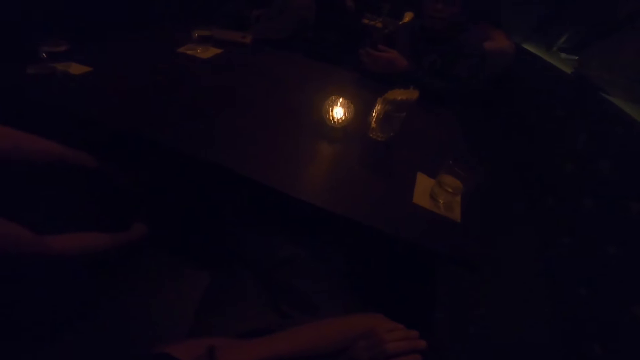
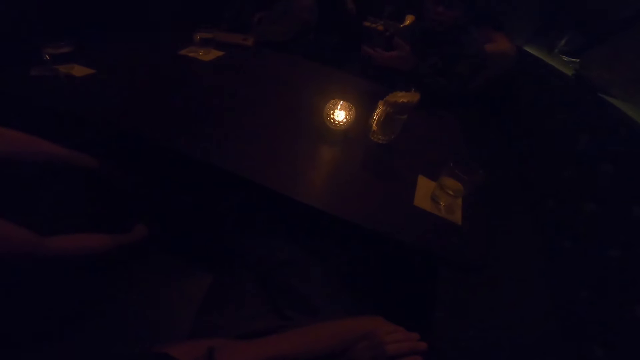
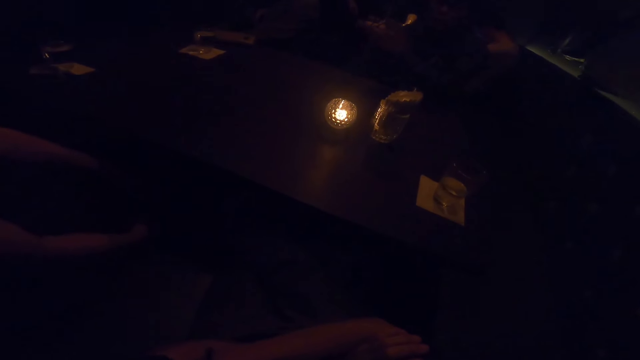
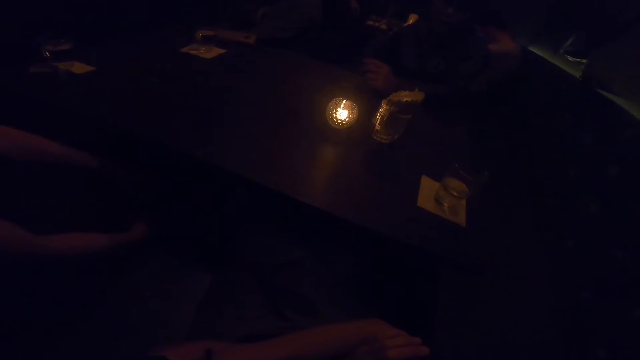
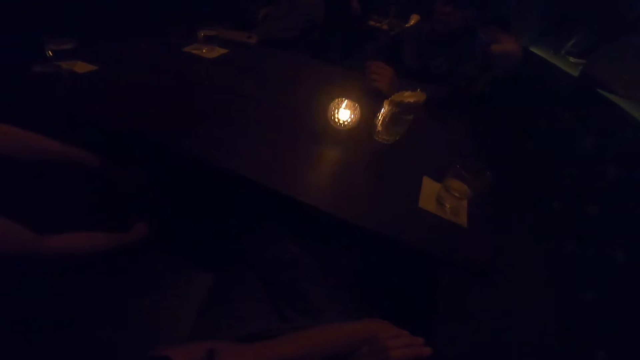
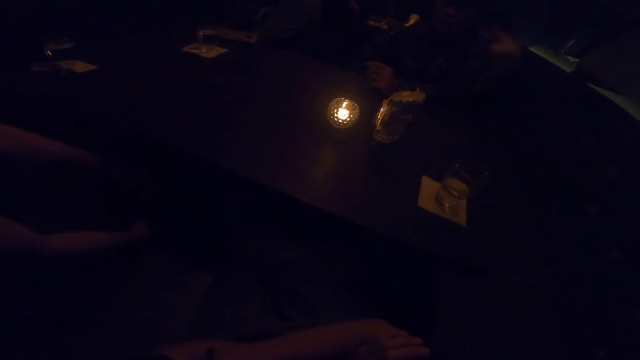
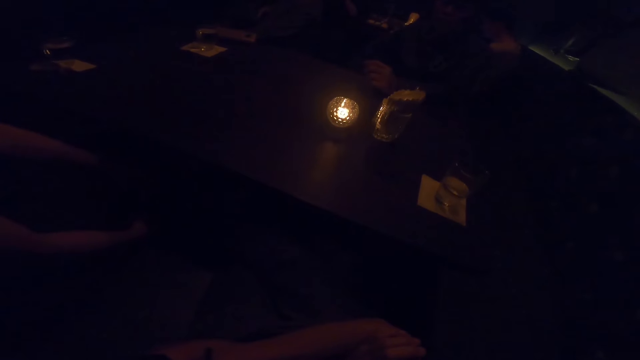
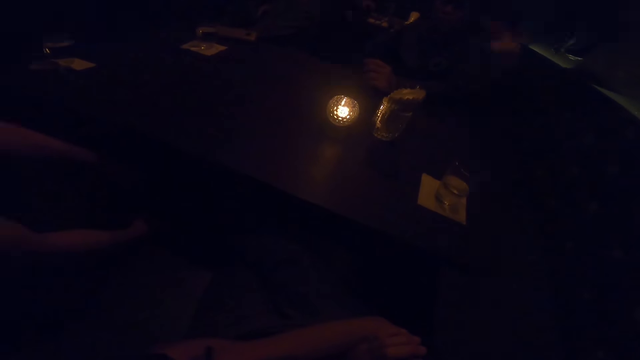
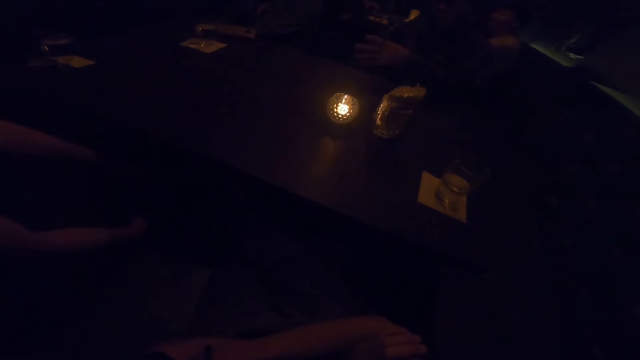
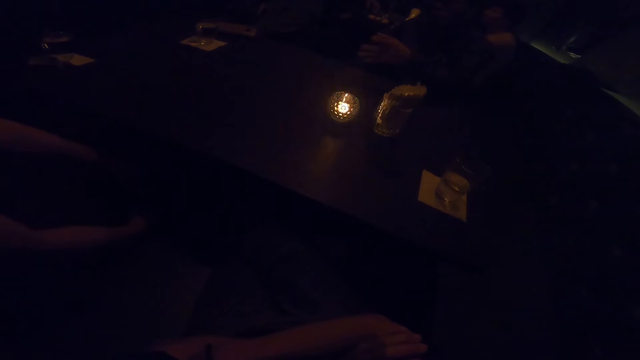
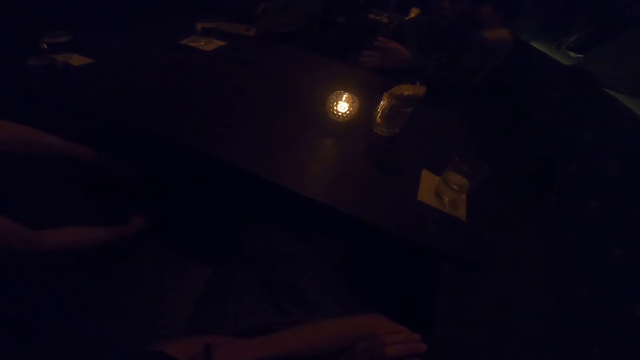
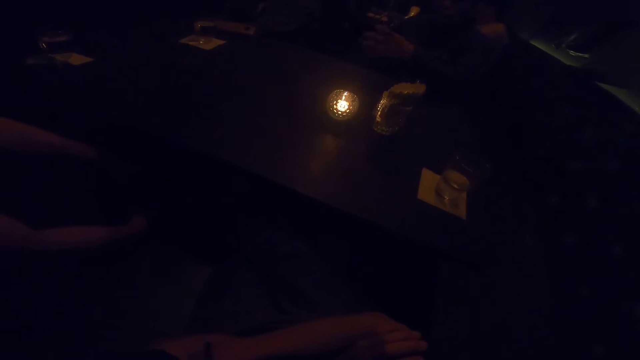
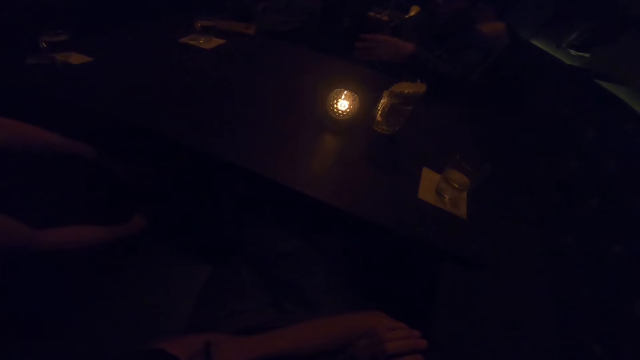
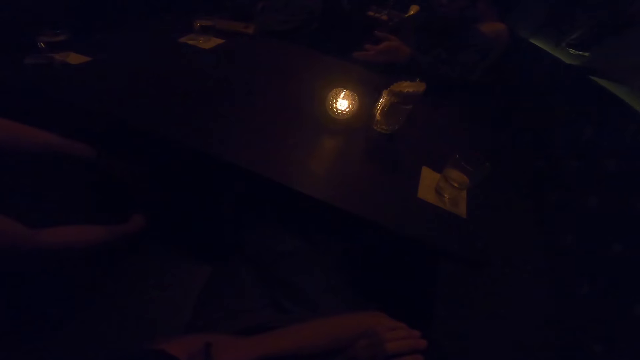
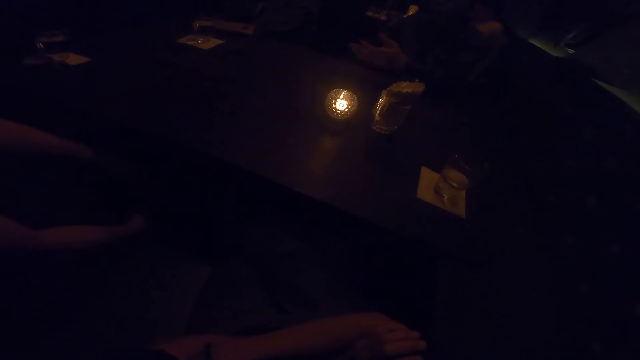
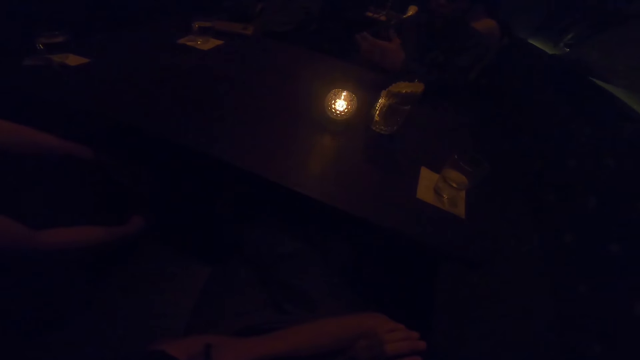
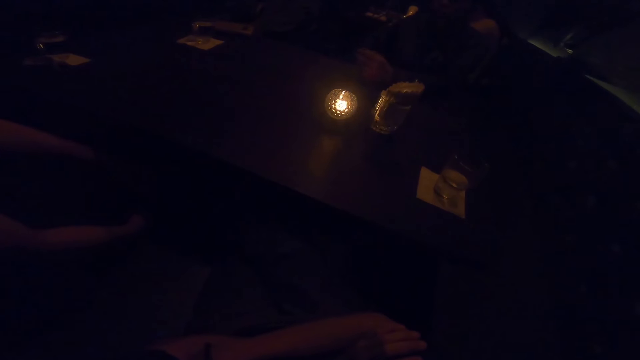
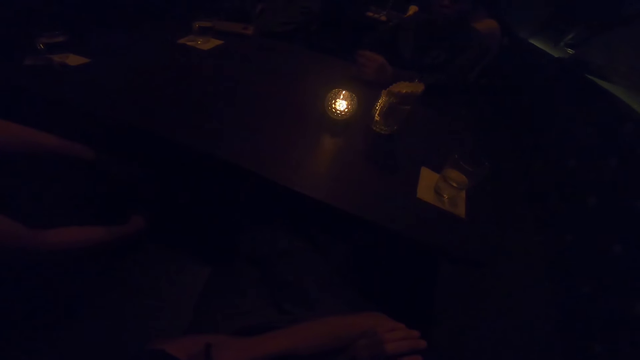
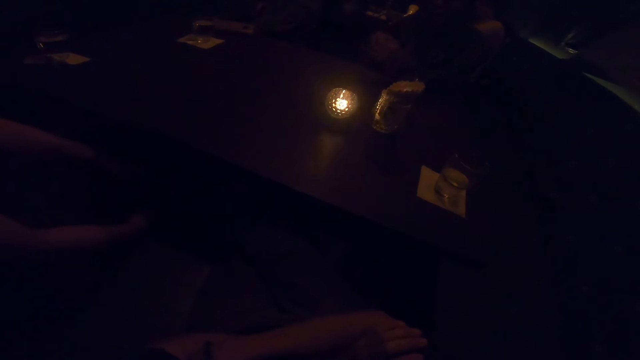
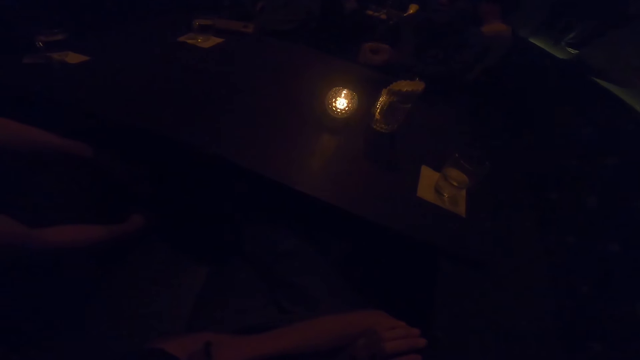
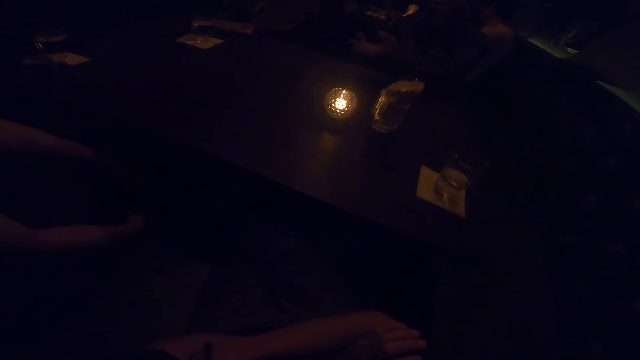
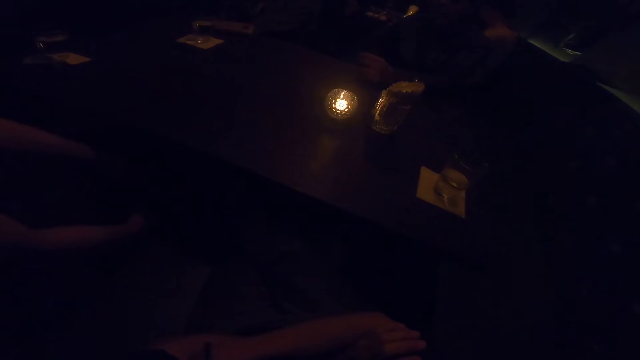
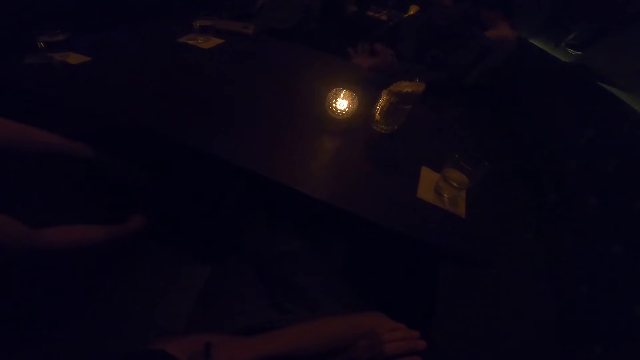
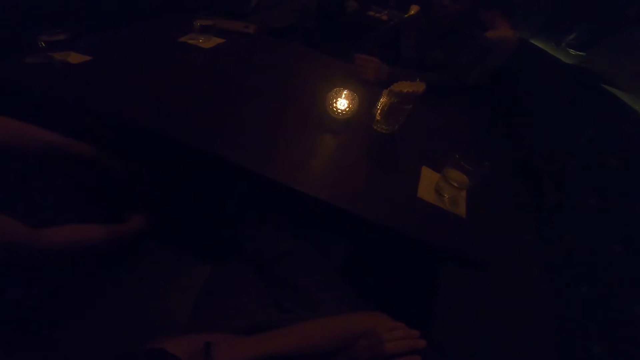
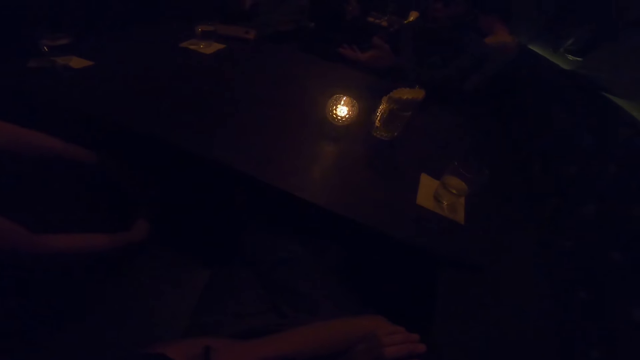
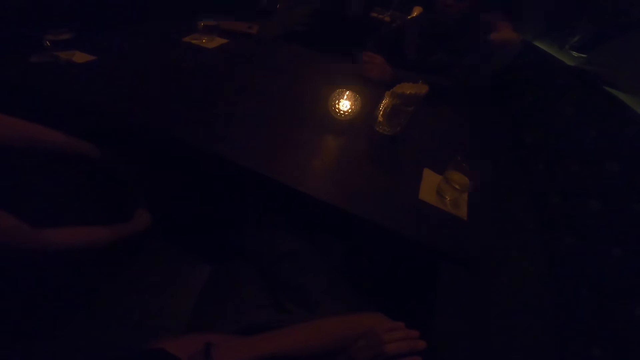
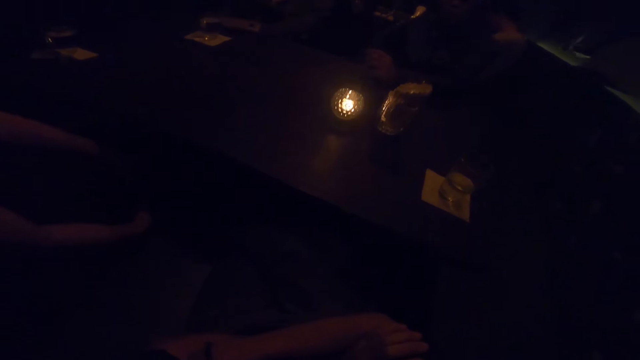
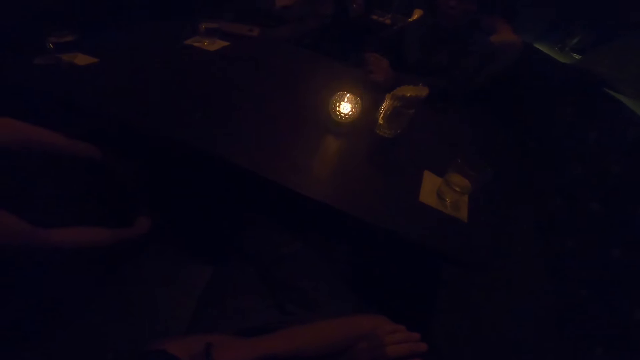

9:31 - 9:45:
A person puts a hand on a table. The person sways a hand in the air. The person puts a hand on a table. The person sways a hand in the air. The camera wearer interacts with a woman, another woman and a man.

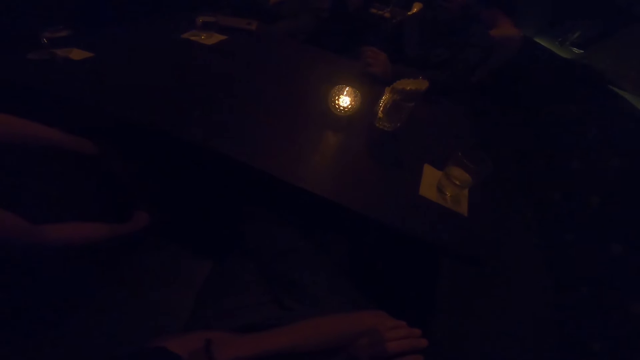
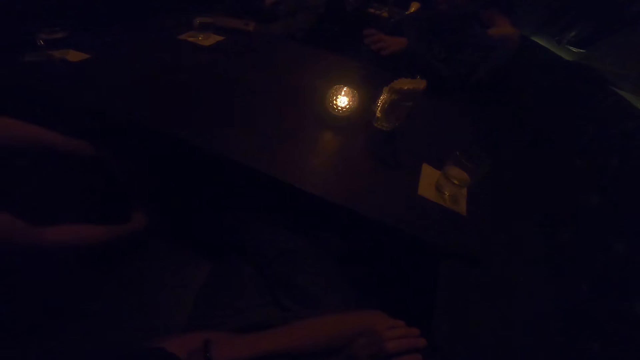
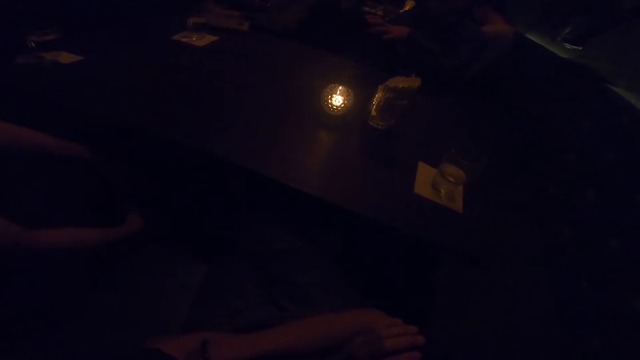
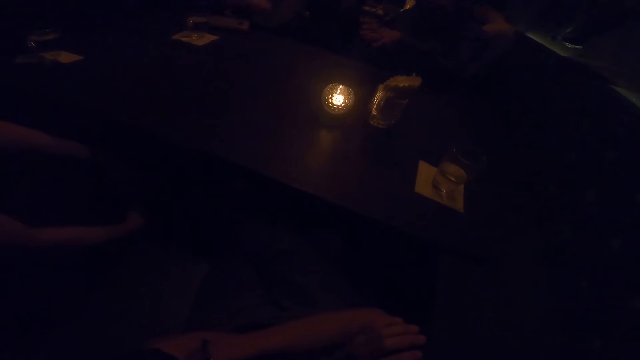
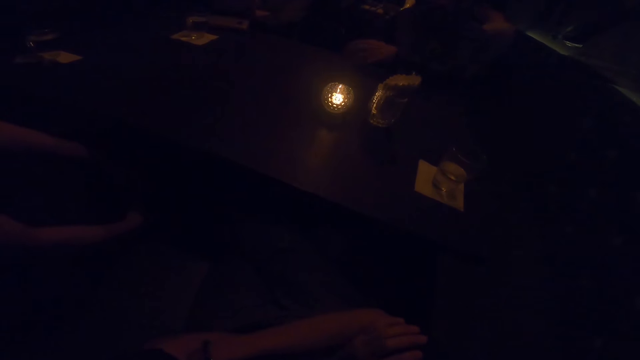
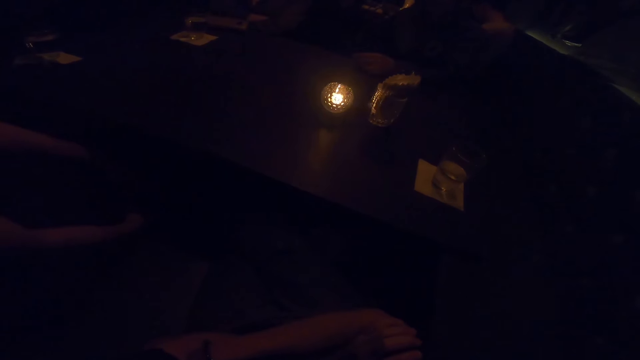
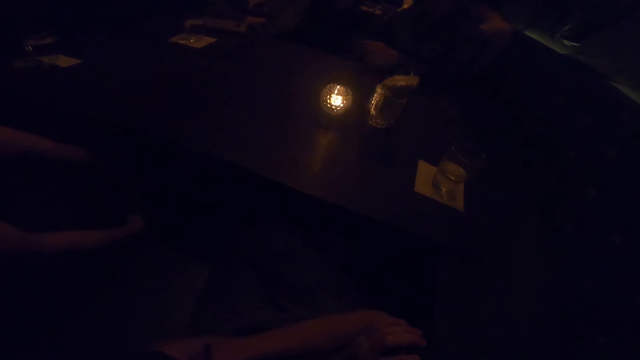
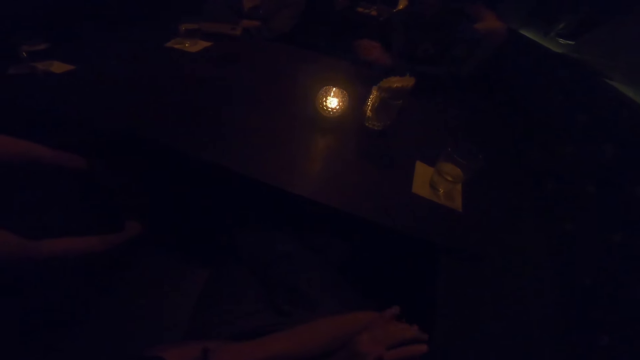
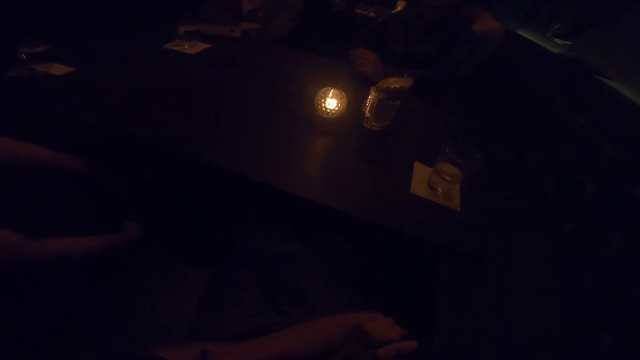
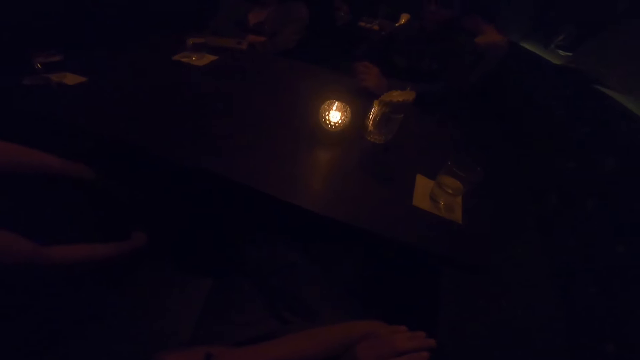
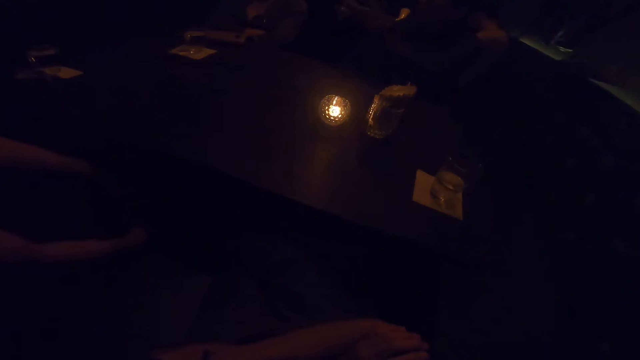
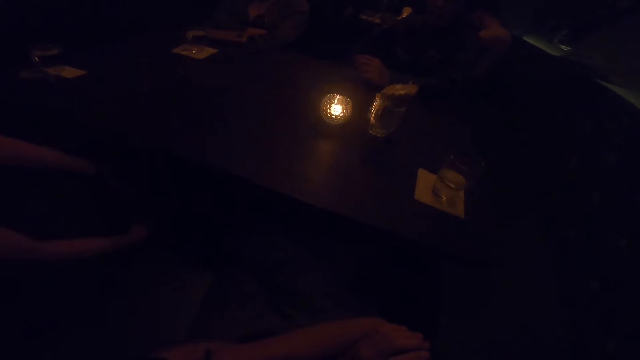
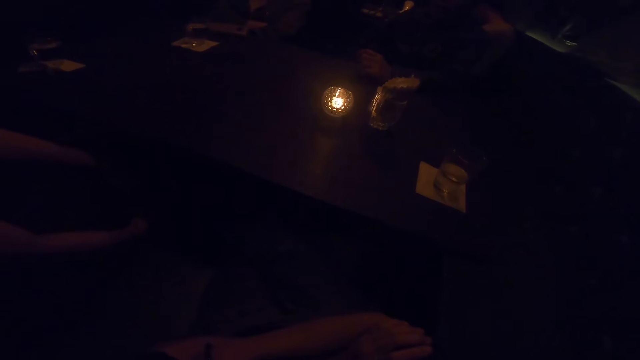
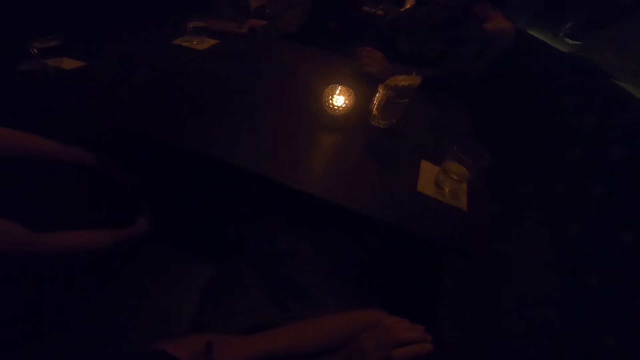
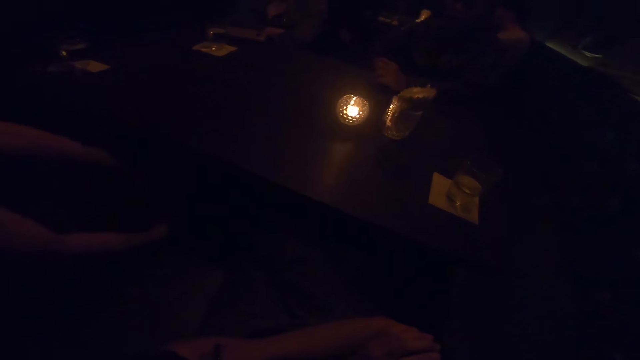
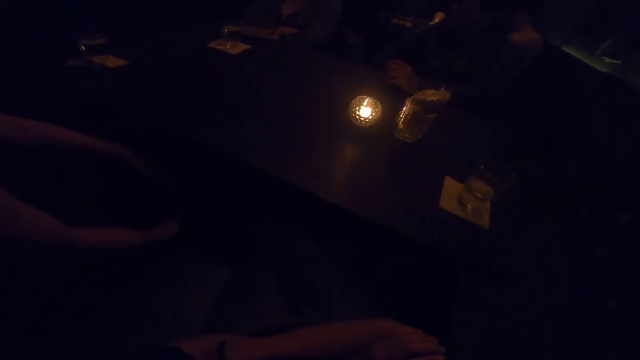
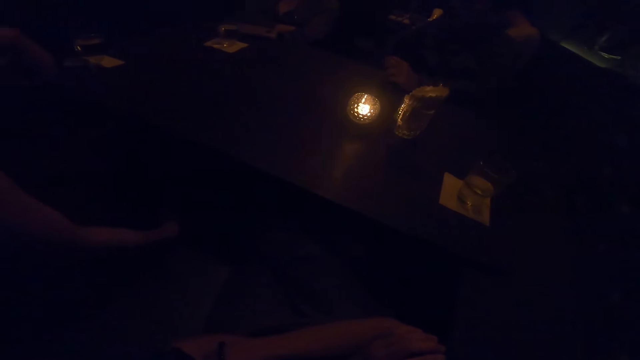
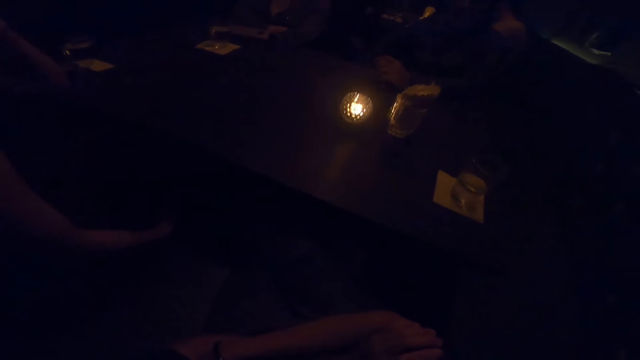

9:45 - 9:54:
A person puts a hand on a table.
